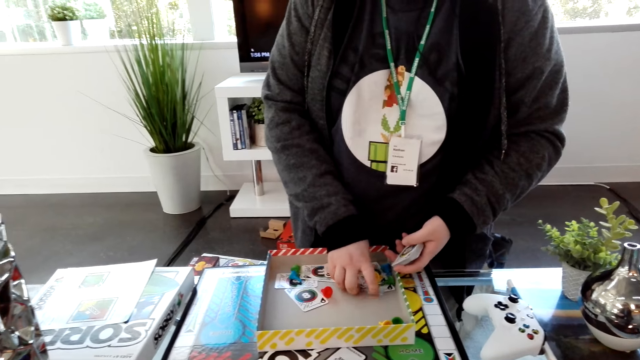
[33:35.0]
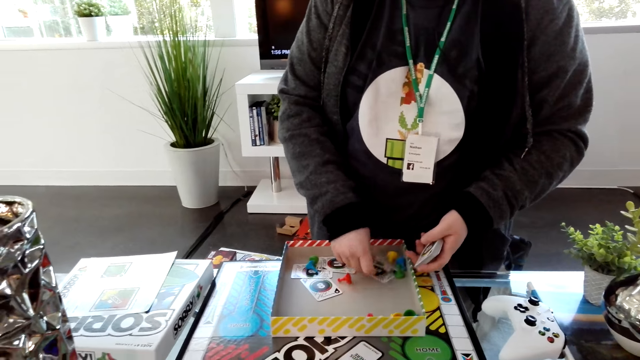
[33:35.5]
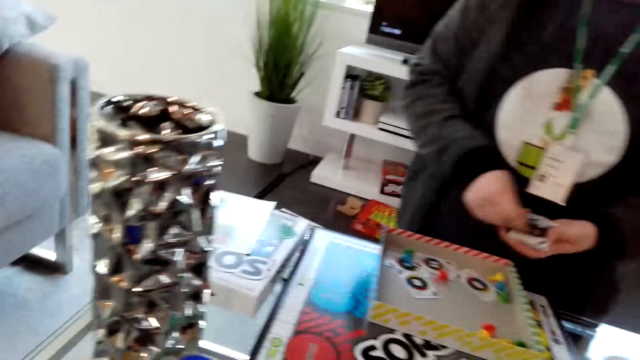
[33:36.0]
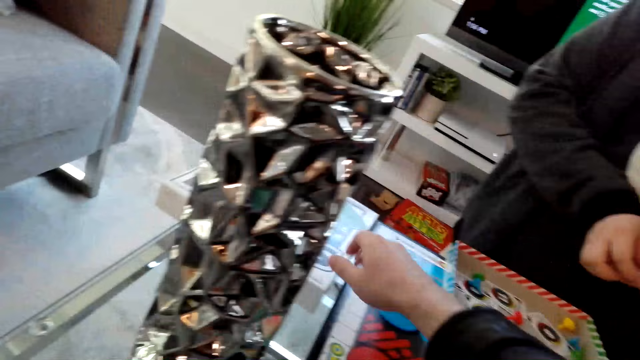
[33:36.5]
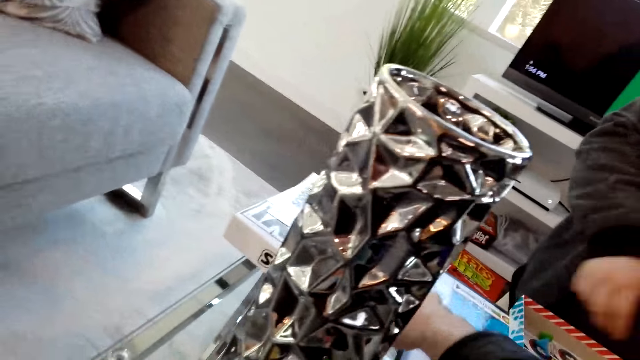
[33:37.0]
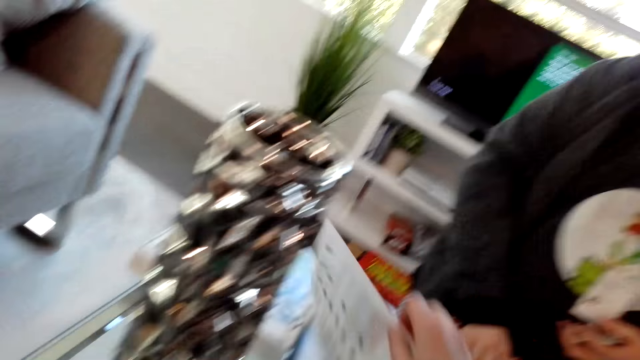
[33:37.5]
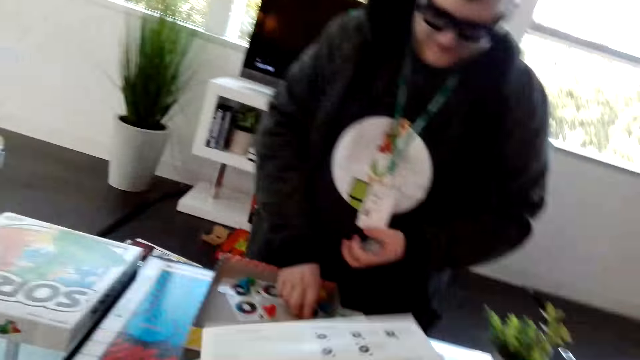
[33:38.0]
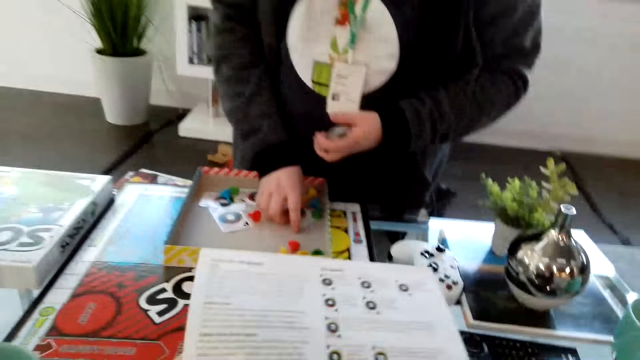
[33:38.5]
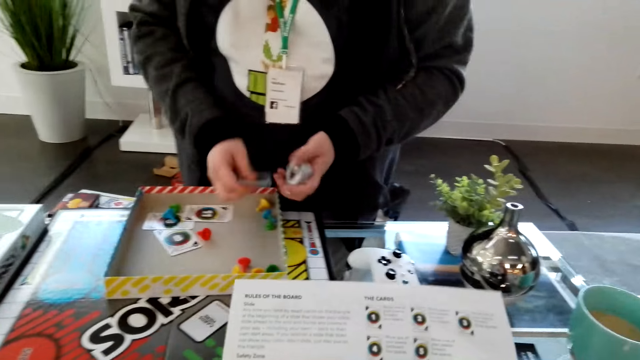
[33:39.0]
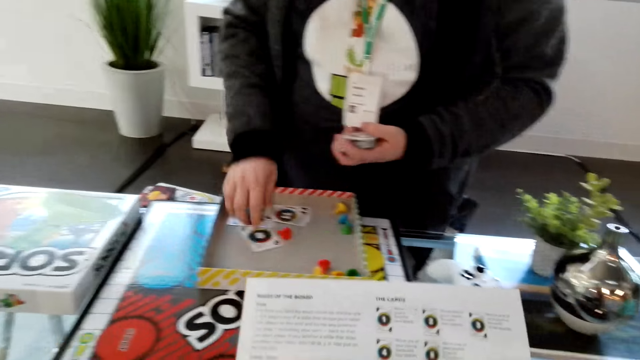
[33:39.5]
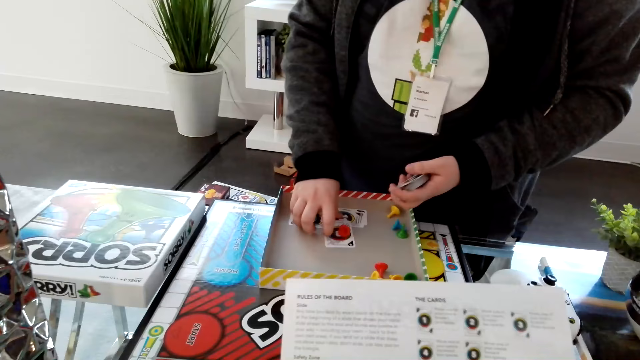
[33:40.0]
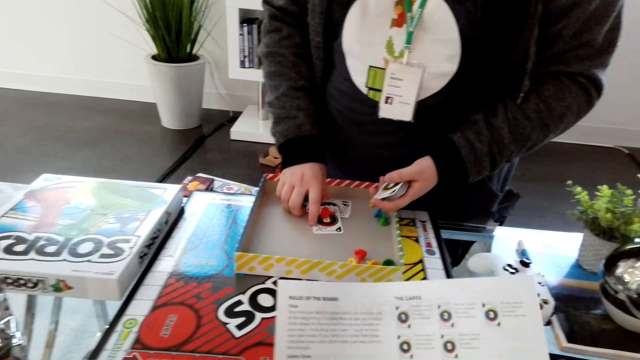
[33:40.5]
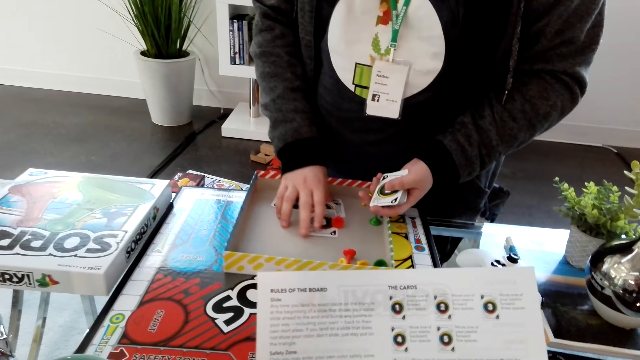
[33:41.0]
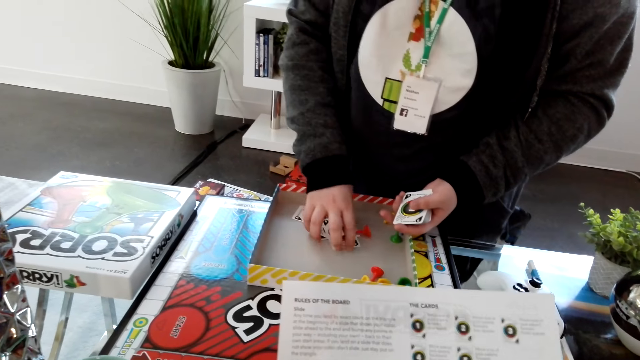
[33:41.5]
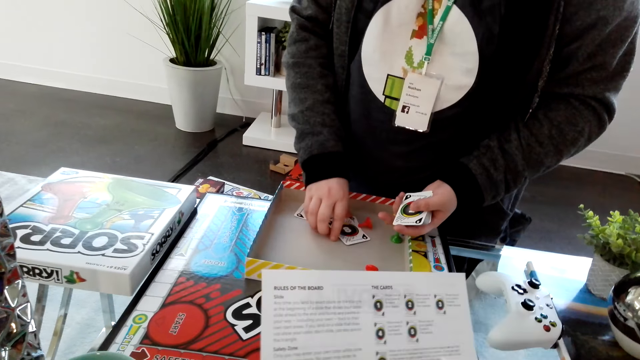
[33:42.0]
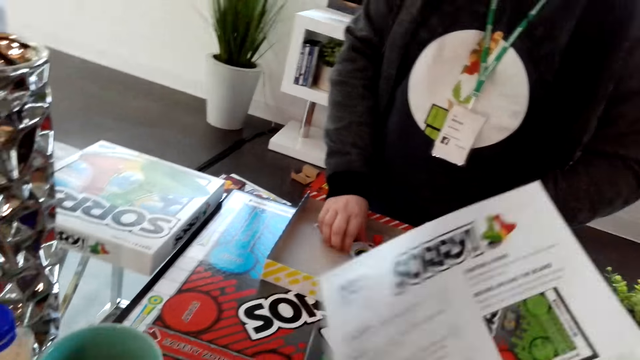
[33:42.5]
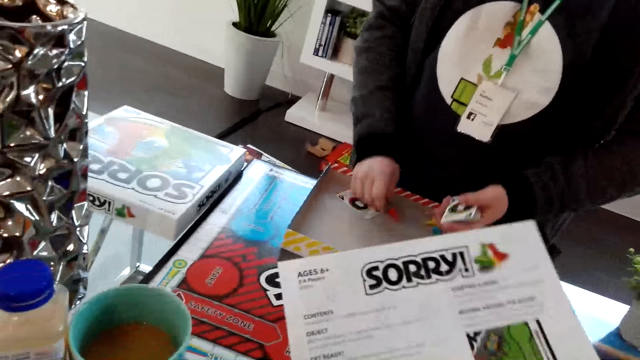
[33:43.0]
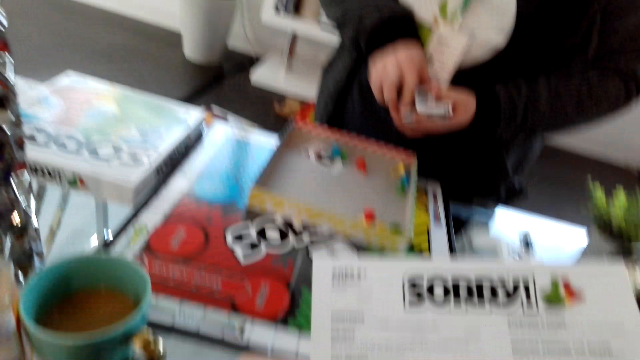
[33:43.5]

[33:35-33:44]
The camera wearer picks the instruction manual from the top of the box. They dialogue with a man. The man picks cards from the box.

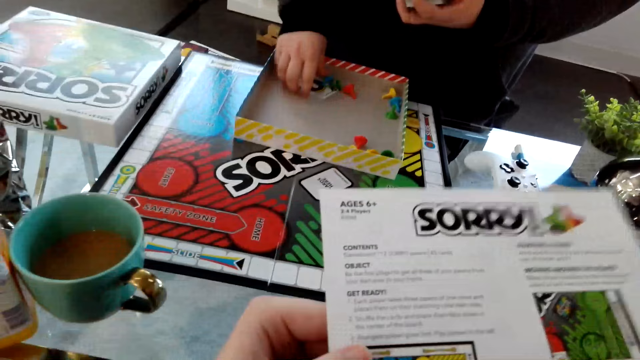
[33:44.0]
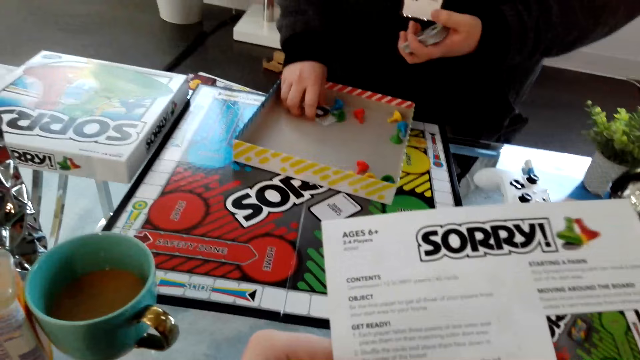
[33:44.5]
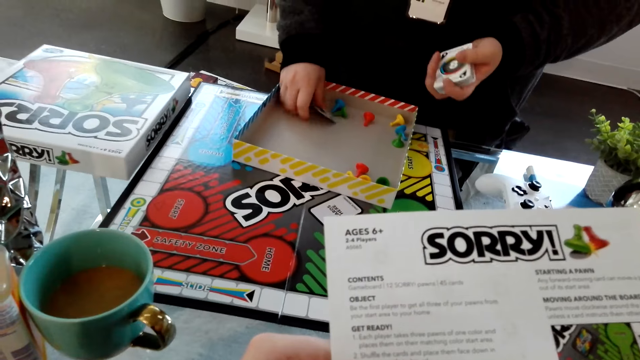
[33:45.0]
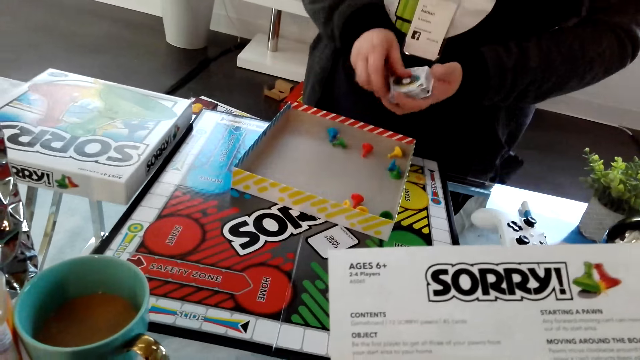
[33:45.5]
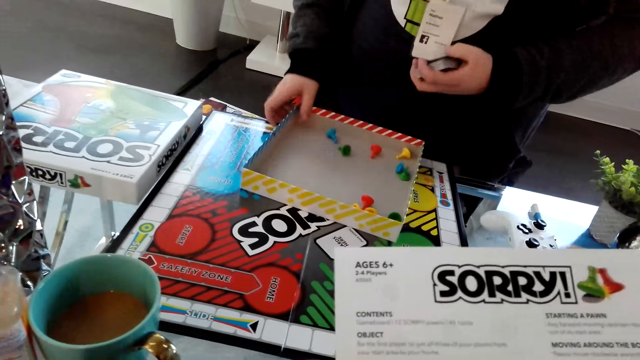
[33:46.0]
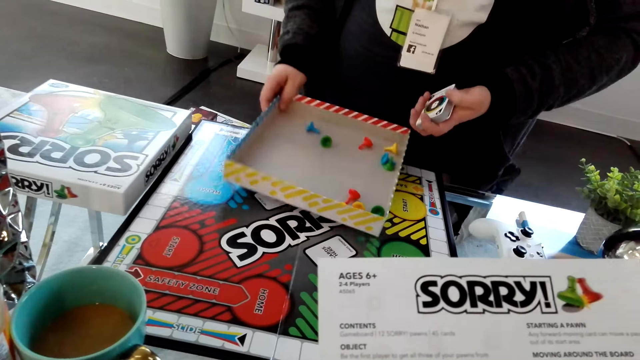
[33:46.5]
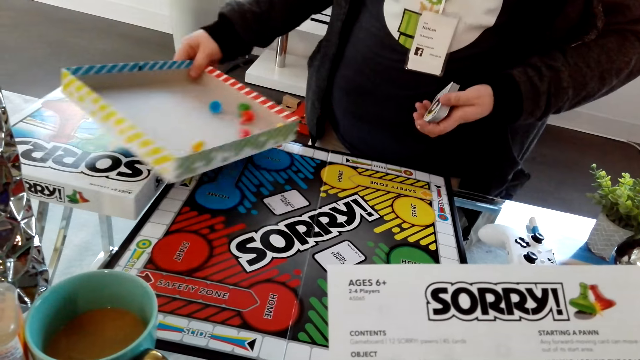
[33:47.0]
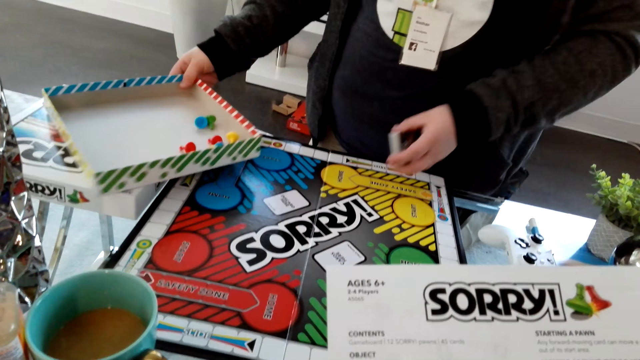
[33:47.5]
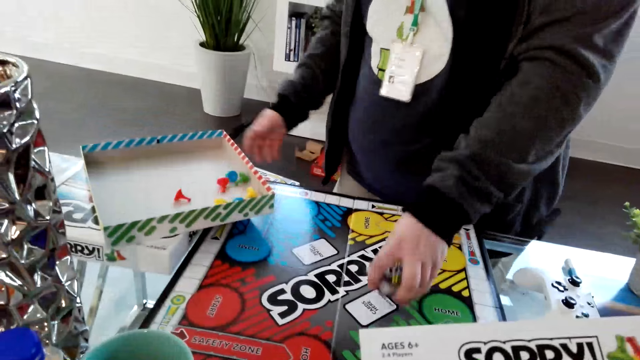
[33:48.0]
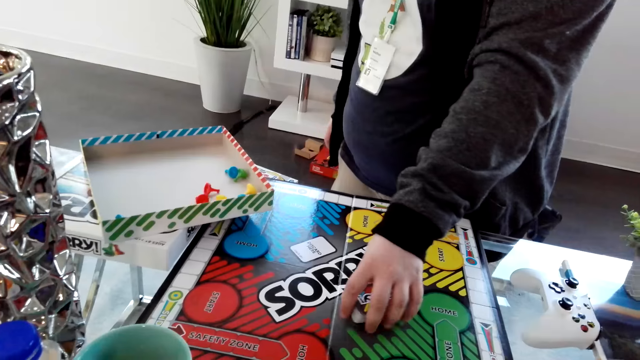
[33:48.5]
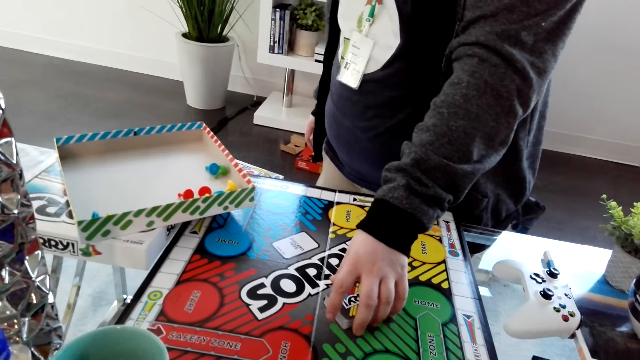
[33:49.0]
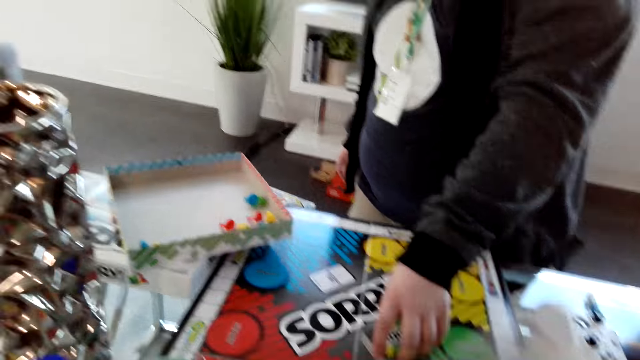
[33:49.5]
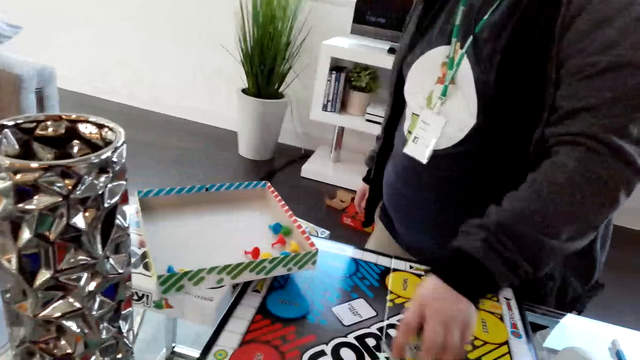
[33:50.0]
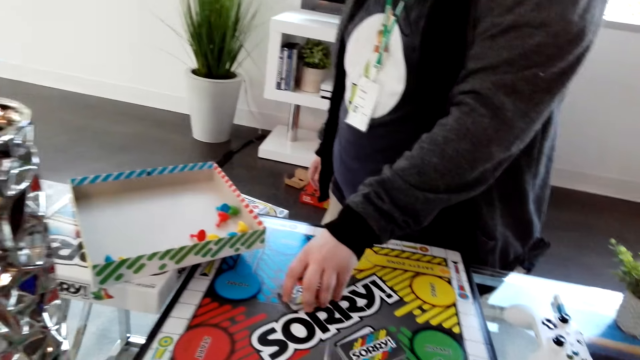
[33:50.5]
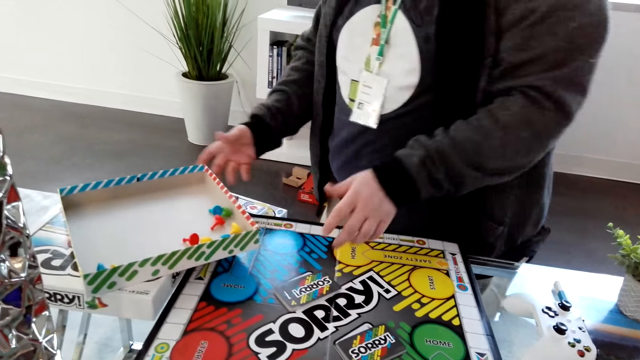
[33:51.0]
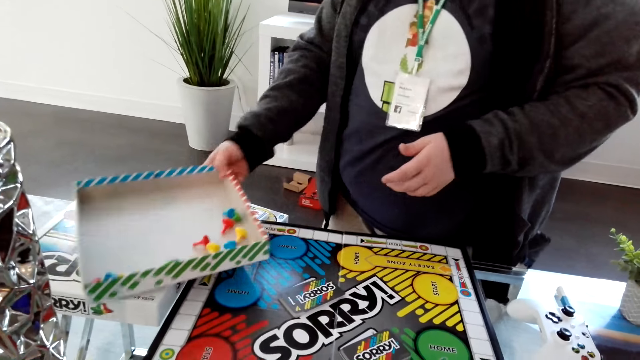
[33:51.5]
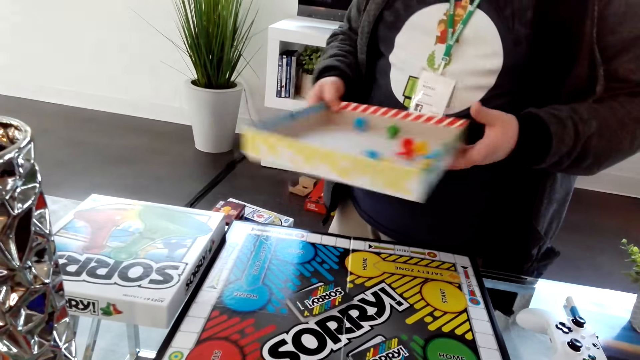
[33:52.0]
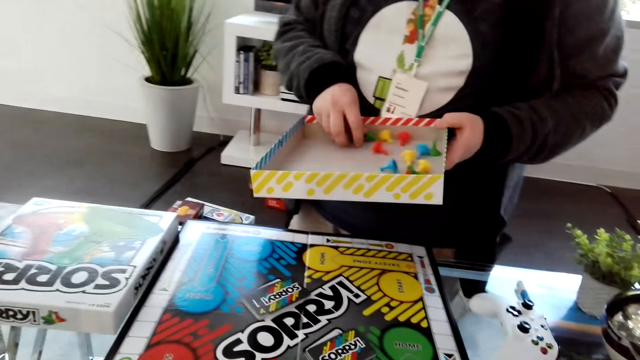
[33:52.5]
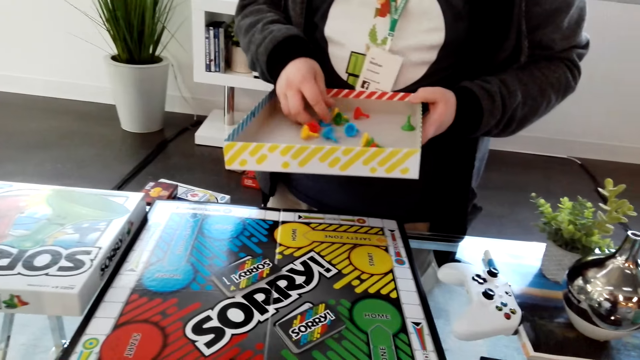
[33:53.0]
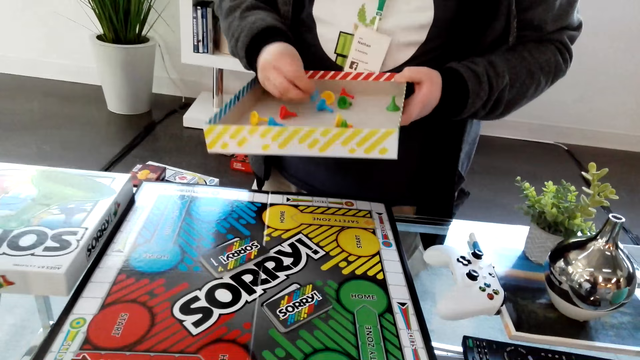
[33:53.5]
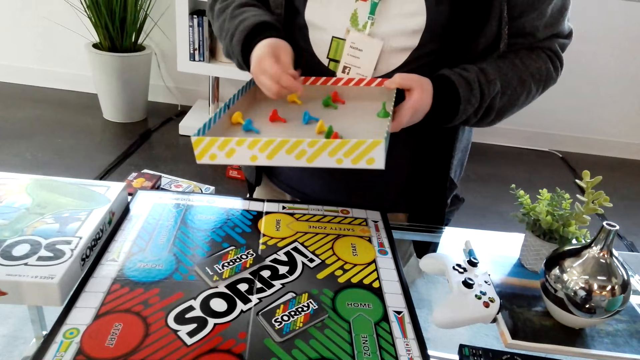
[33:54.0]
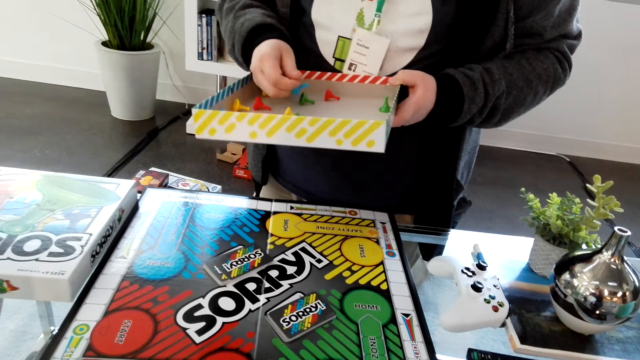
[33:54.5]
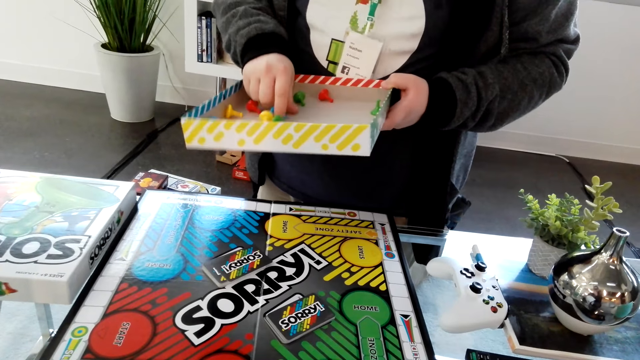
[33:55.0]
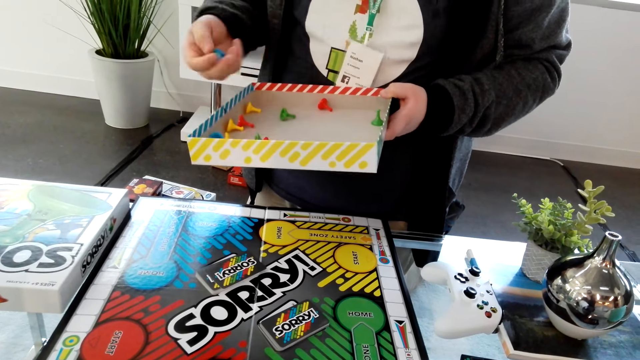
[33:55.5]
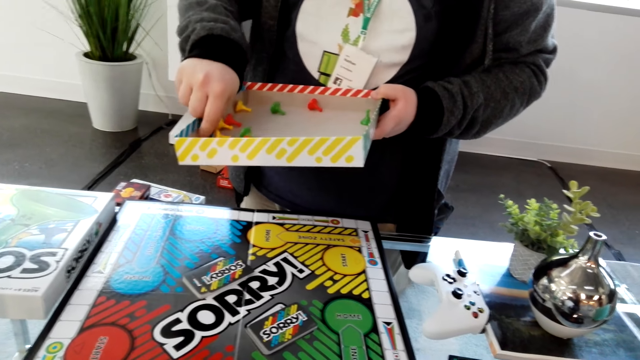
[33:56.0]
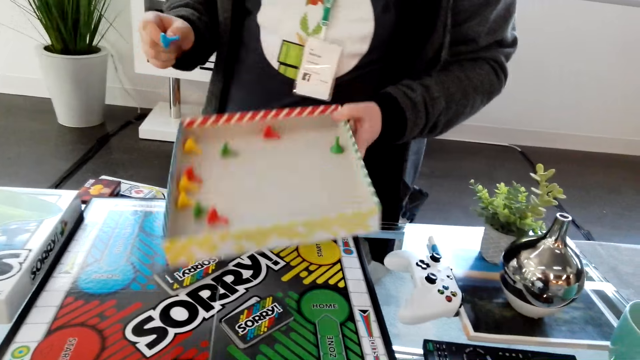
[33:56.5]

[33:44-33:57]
The camera wearer reads the instruction manual. A man moves the box on the table. The man places the cards on the game board. The camera wearer reads the instruction manual. The man picks up the box from the table. He picks up the pawns in the box.
